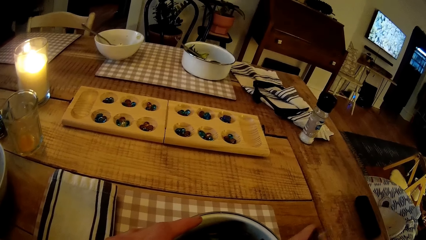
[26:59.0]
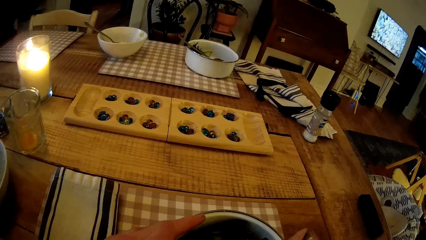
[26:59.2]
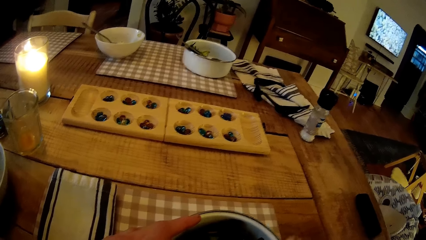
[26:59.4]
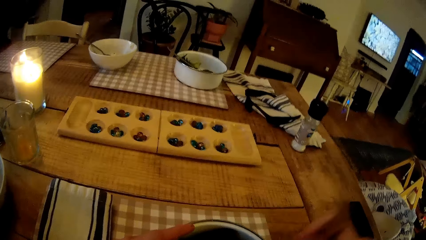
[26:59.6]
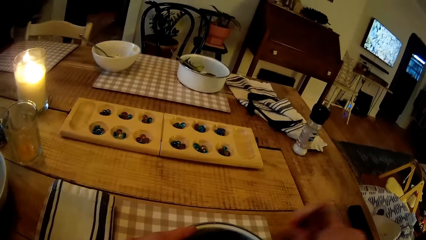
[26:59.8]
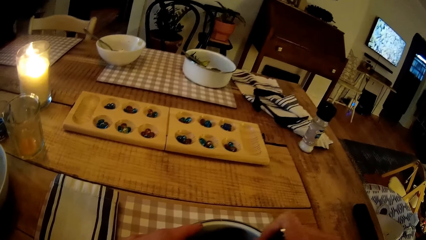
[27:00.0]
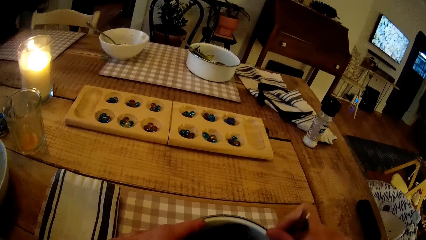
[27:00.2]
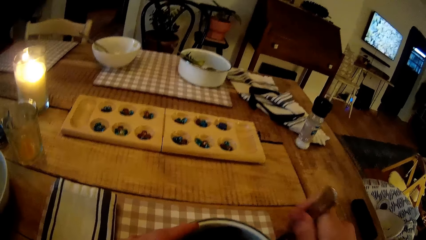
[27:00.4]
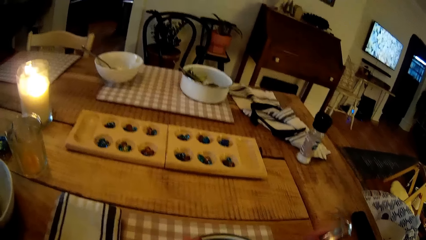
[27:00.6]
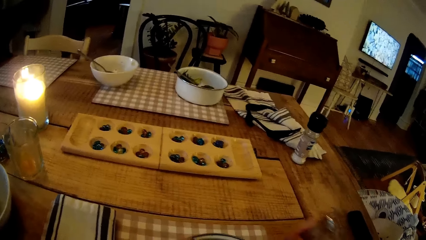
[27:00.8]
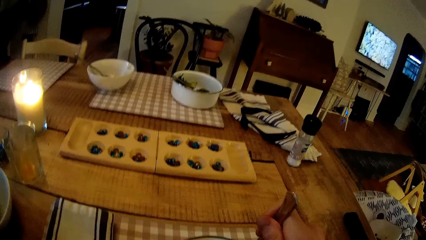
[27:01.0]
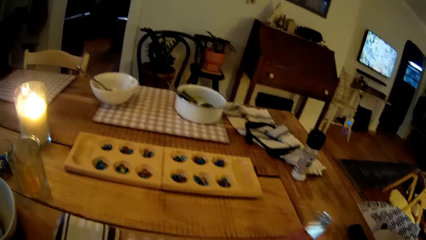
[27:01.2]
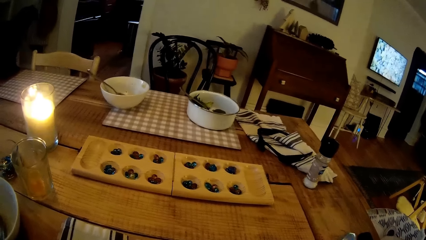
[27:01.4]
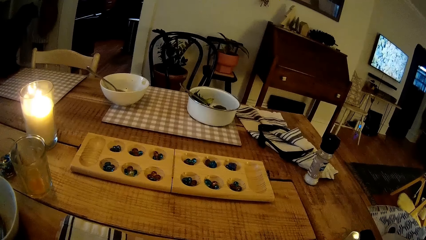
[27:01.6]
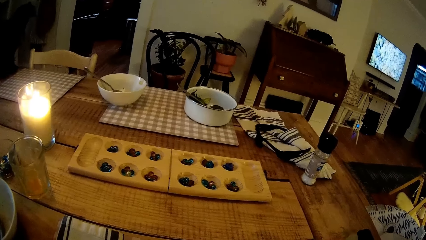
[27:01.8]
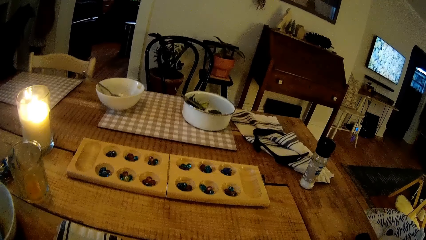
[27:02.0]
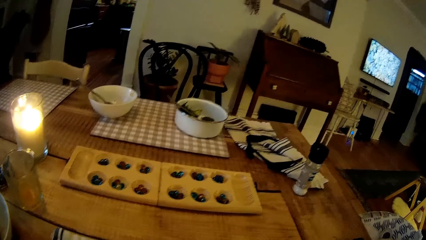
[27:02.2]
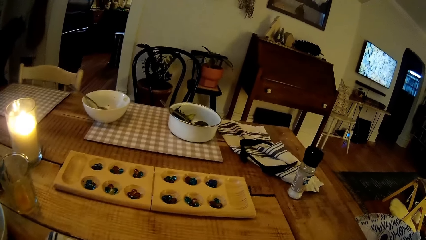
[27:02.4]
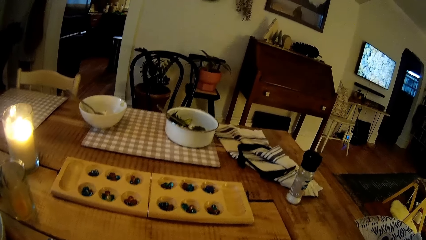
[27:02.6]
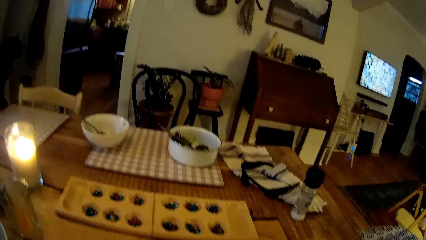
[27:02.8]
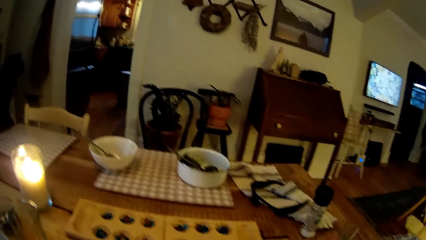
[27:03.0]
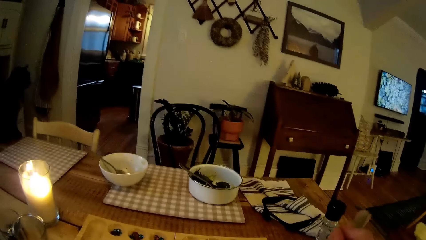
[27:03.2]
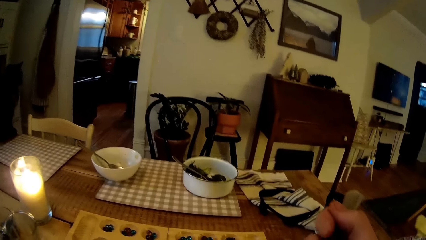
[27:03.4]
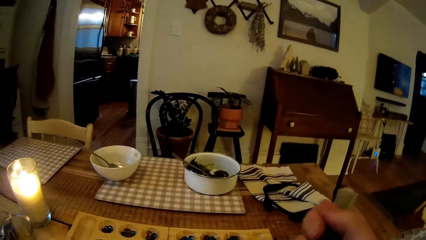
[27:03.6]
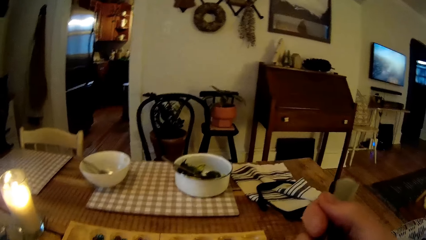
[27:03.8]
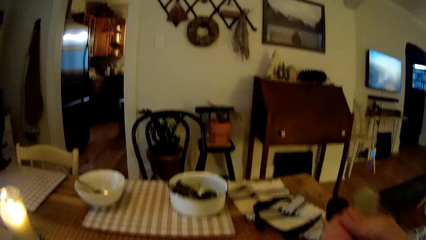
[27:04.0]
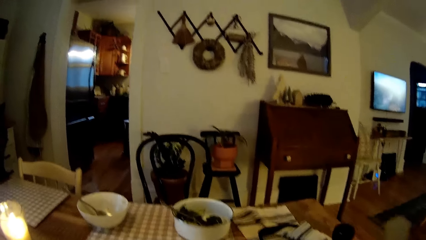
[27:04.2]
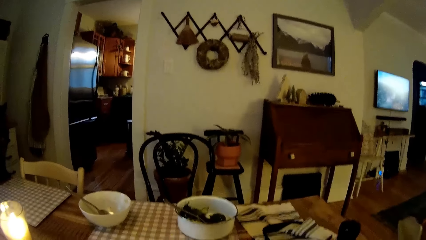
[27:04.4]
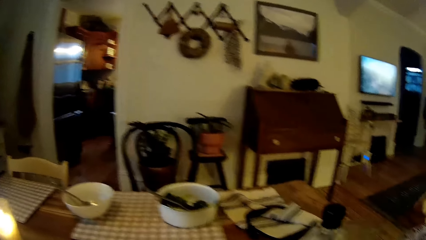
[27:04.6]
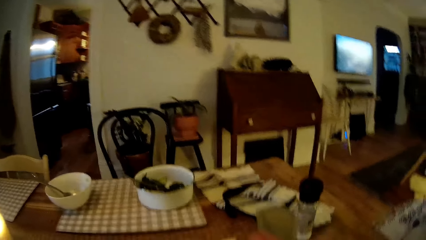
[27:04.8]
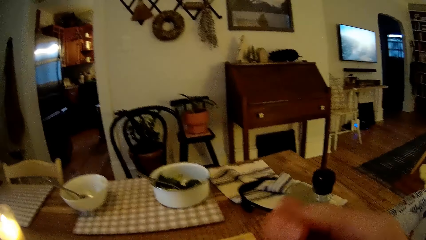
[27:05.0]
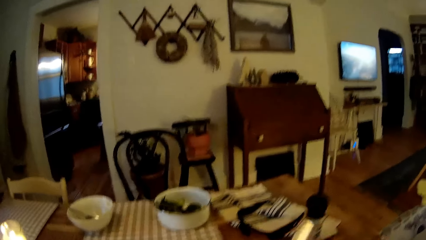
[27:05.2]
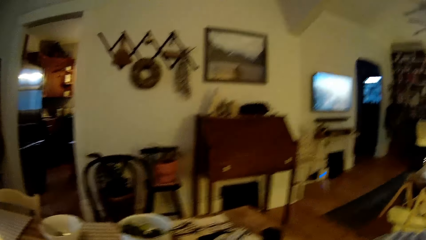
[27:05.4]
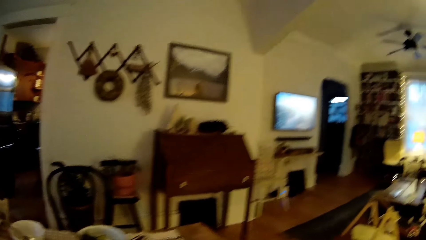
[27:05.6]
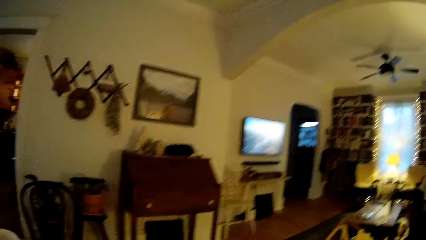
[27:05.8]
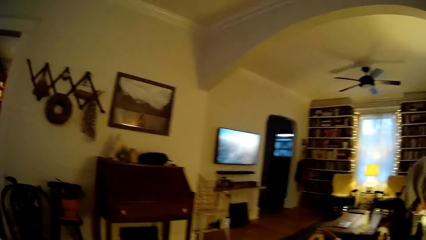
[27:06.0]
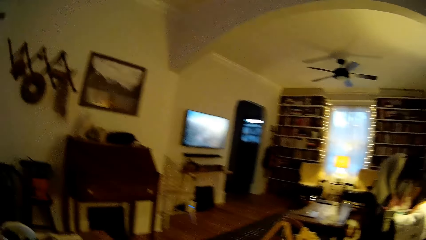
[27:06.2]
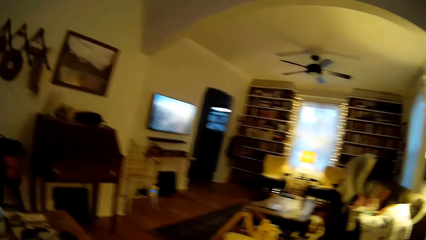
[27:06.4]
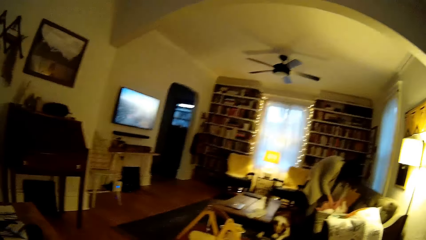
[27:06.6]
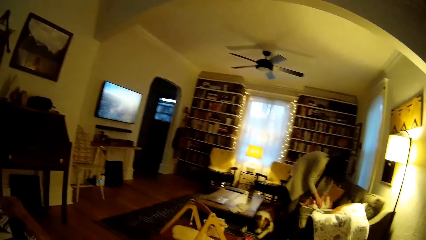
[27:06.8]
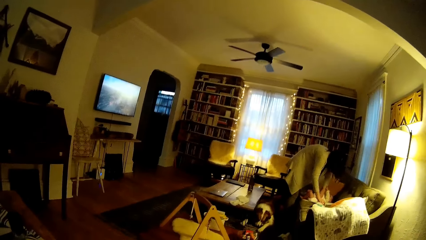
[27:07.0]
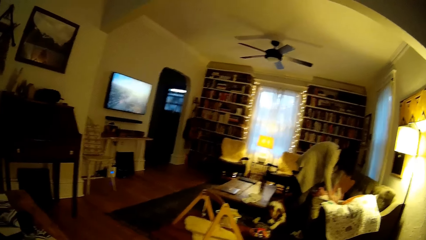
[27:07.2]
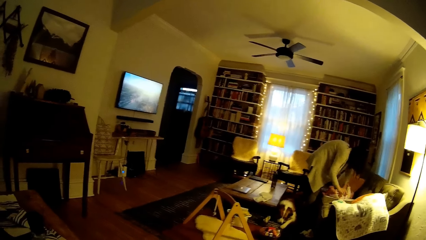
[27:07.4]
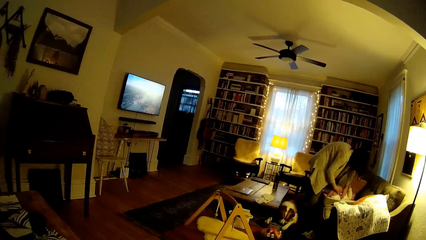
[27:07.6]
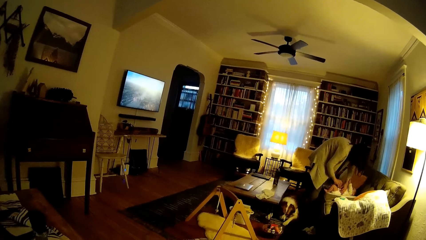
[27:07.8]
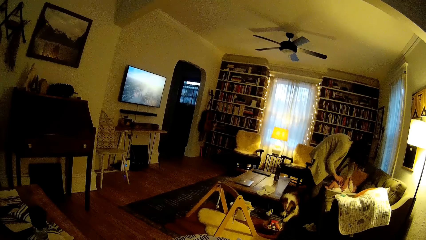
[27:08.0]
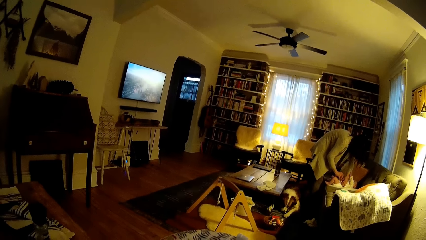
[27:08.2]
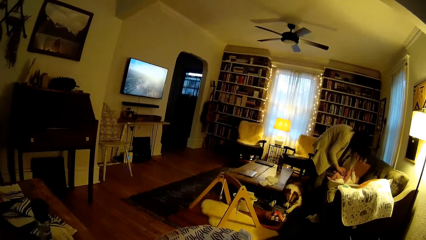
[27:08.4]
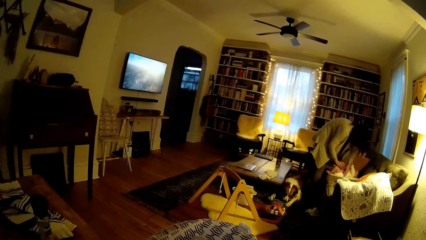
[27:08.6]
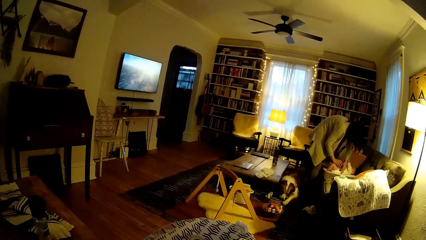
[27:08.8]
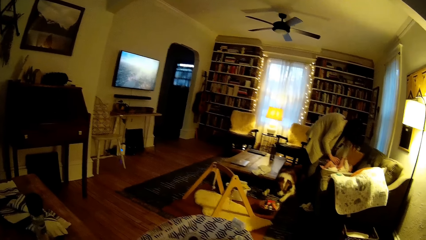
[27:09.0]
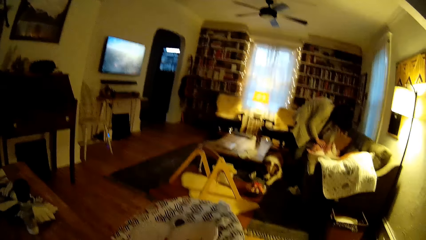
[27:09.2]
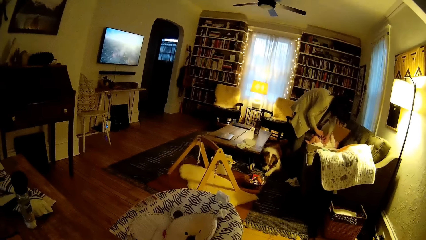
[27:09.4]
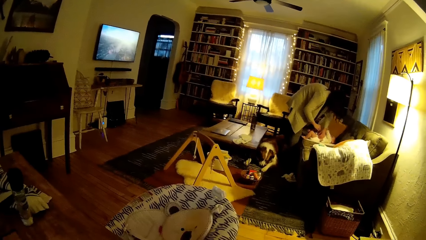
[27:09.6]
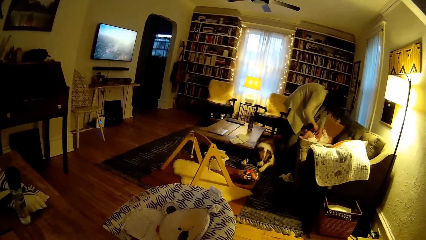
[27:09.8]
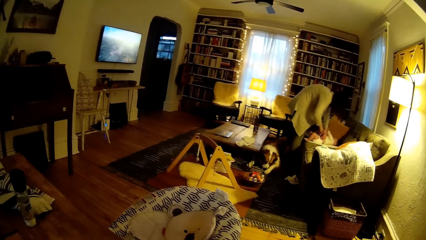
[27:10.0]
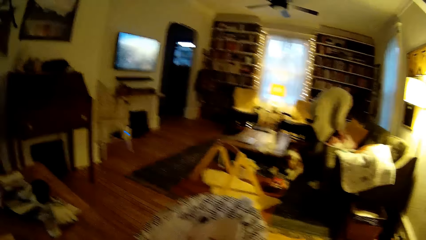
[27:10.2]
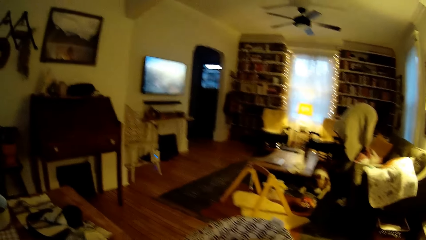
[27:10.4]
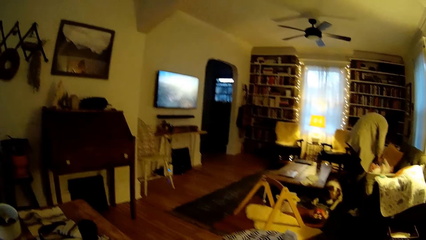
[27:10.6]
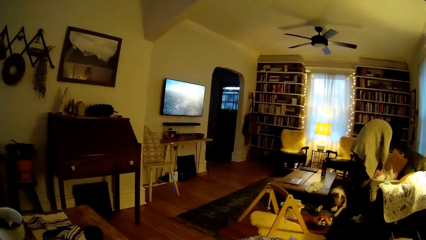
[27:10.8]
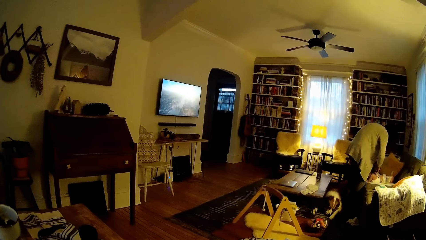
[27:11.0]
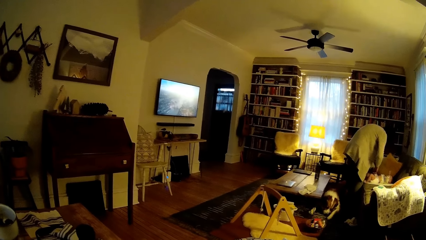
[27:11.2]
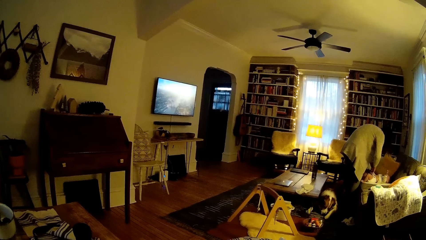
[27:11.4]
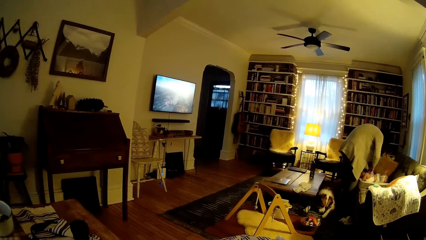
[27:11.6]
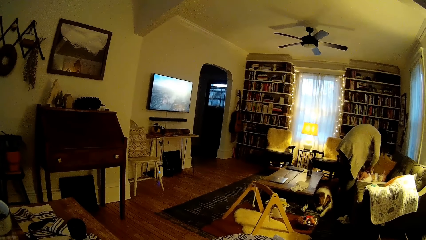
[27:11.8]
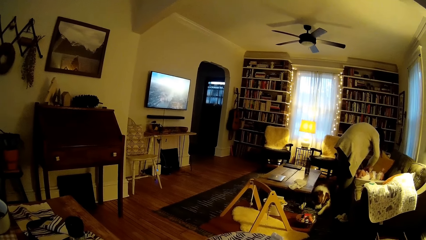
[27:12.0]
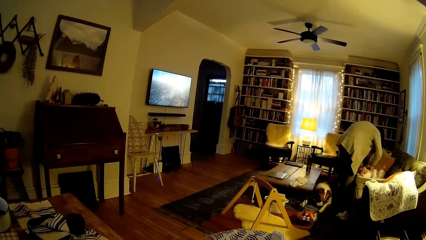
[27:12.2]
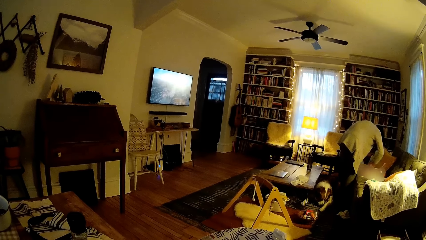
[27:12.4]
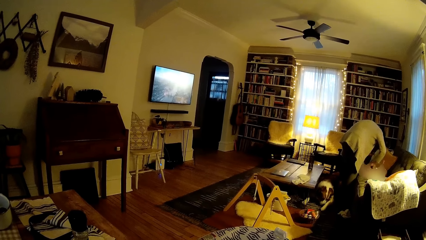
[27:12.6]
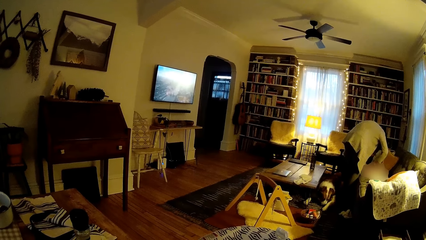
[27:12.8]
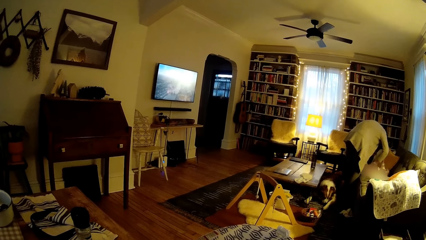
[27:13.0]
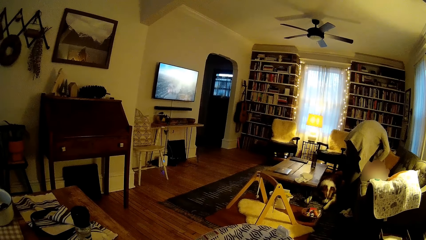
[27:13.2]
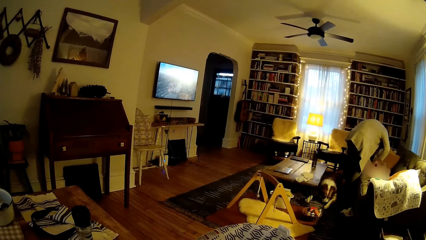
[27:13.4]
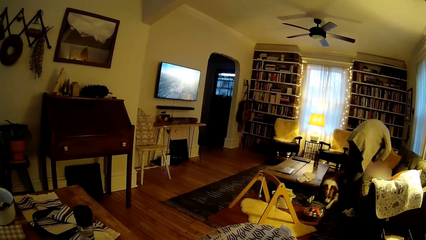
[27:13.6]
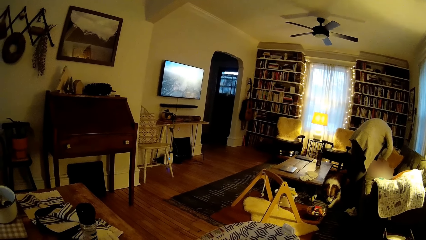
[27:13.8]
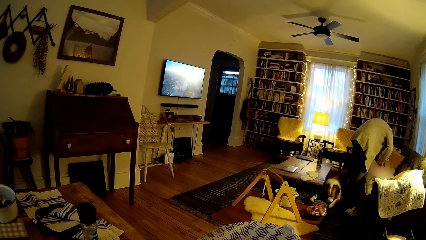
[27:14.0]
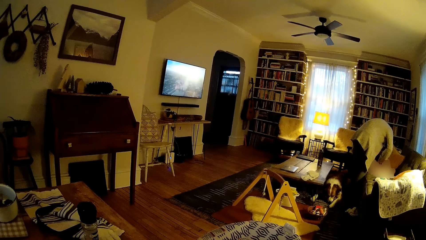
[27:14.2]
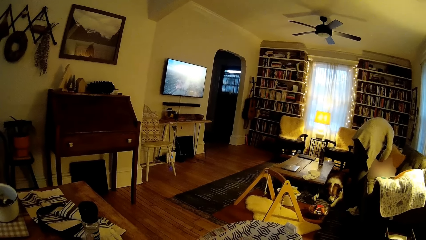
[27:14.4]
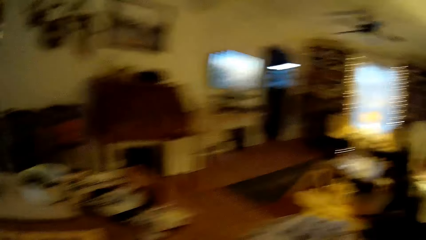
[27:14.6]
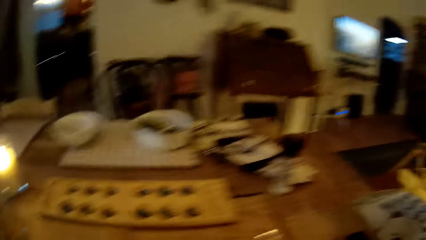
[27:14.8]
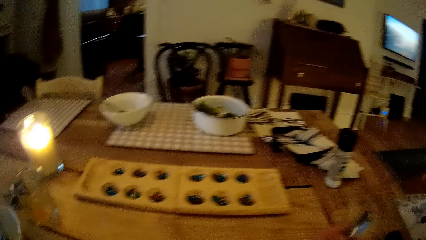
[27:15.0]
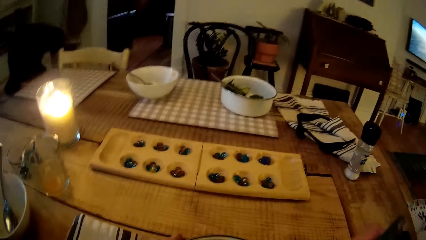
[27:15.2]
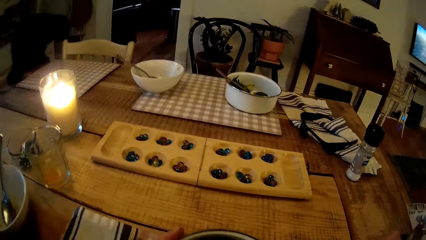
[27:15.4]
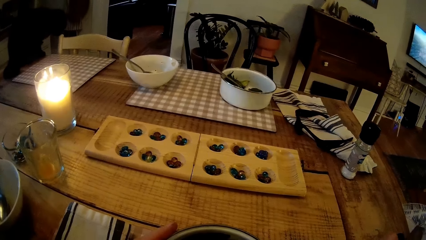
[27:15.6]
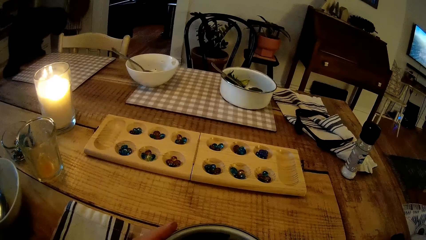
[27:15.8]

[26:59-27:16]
The camera wearer eats food from the fork. A woman picks something on the couch and fits a napkin on the baby with both hands.
